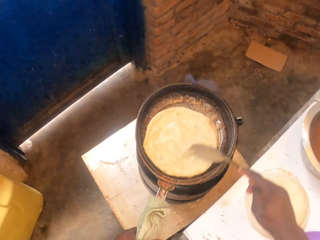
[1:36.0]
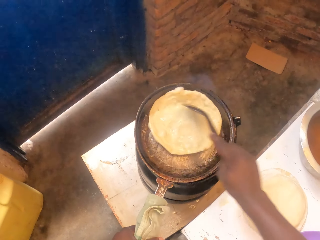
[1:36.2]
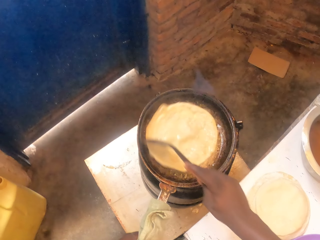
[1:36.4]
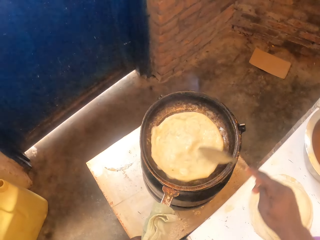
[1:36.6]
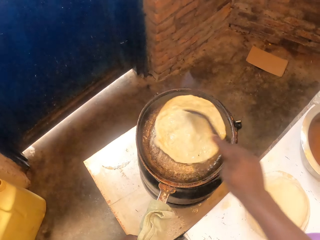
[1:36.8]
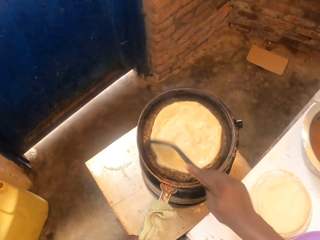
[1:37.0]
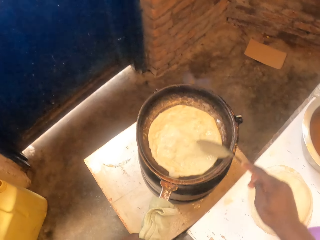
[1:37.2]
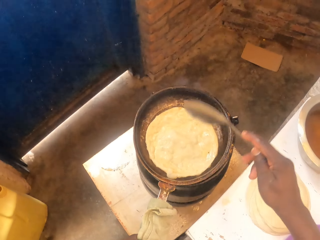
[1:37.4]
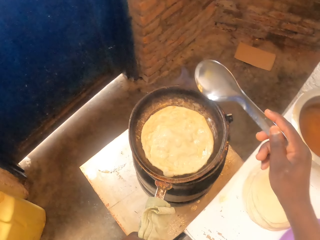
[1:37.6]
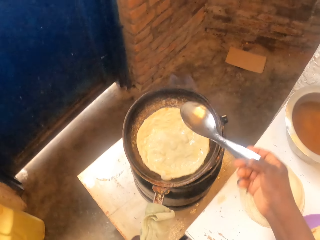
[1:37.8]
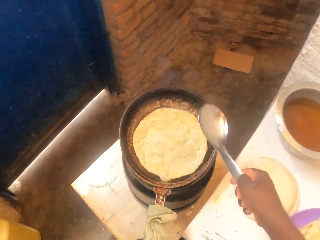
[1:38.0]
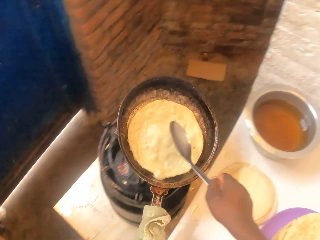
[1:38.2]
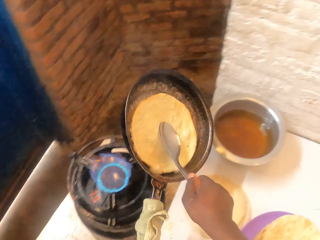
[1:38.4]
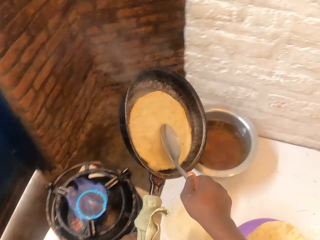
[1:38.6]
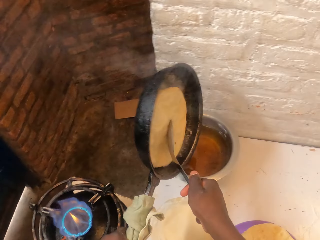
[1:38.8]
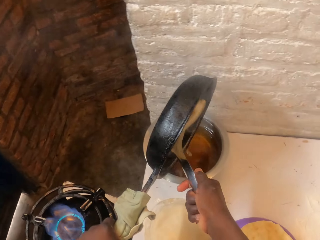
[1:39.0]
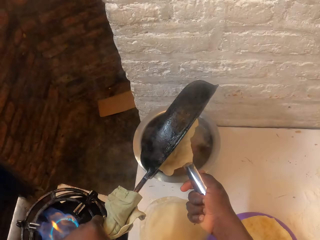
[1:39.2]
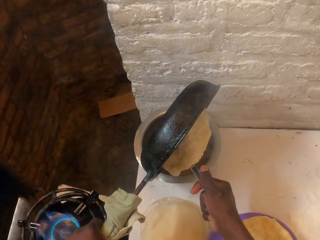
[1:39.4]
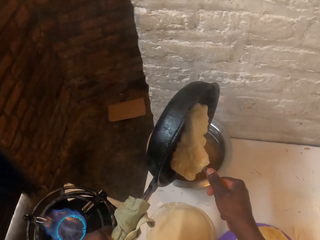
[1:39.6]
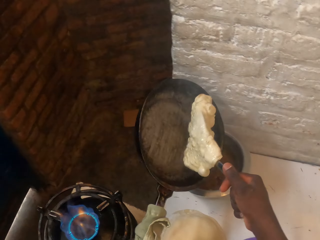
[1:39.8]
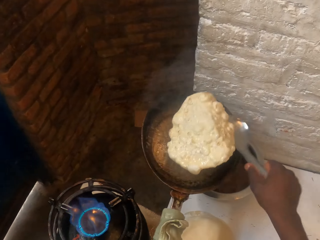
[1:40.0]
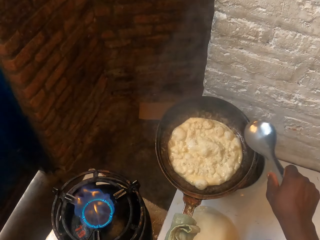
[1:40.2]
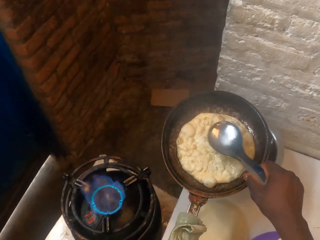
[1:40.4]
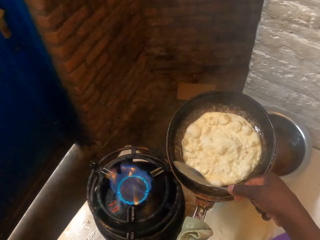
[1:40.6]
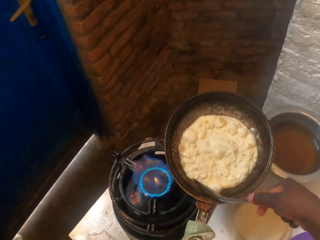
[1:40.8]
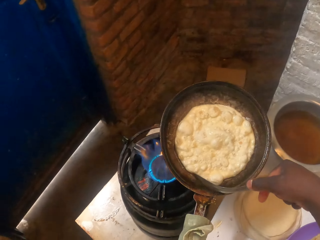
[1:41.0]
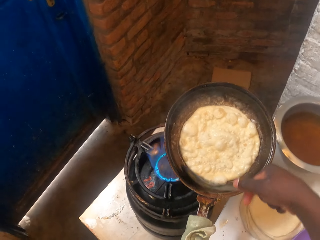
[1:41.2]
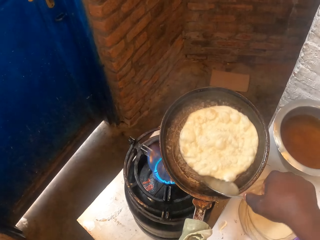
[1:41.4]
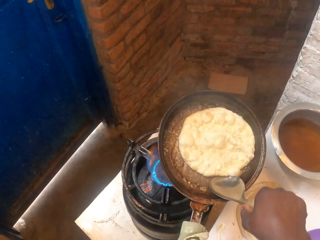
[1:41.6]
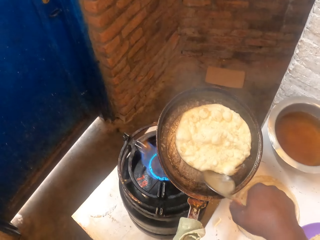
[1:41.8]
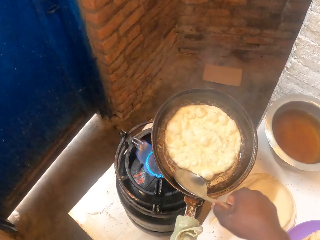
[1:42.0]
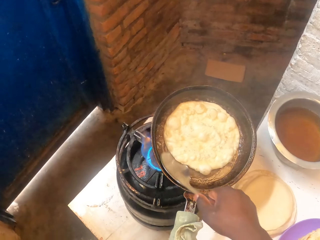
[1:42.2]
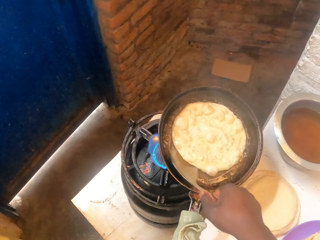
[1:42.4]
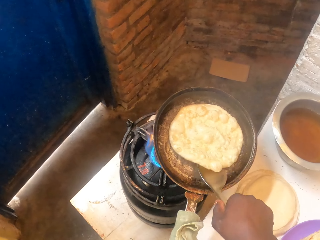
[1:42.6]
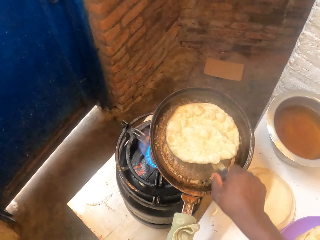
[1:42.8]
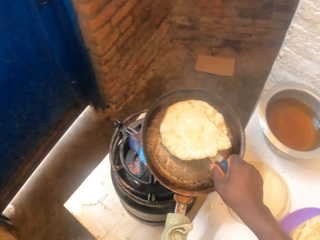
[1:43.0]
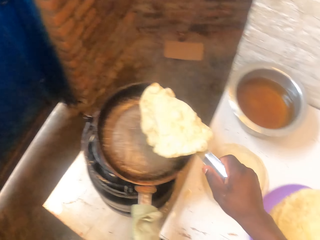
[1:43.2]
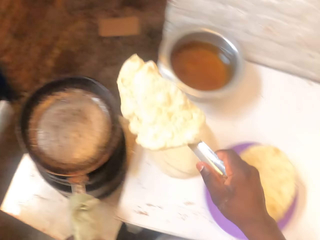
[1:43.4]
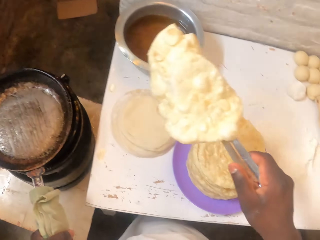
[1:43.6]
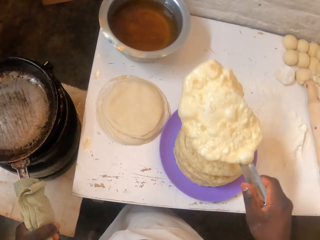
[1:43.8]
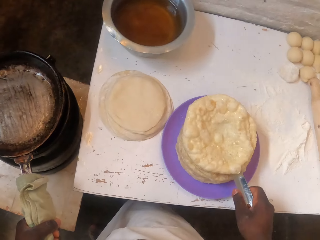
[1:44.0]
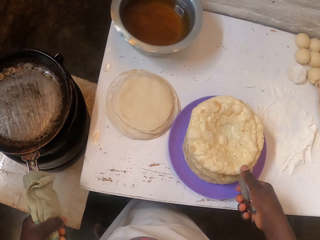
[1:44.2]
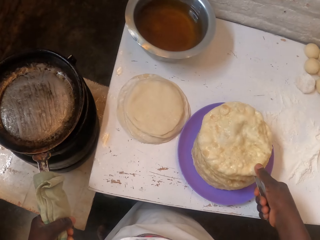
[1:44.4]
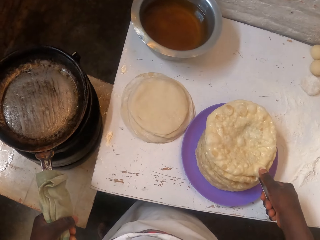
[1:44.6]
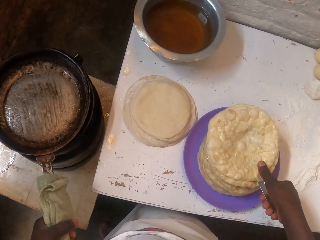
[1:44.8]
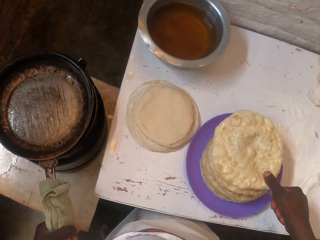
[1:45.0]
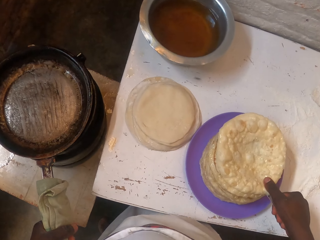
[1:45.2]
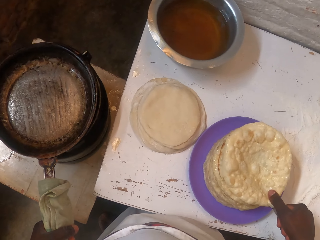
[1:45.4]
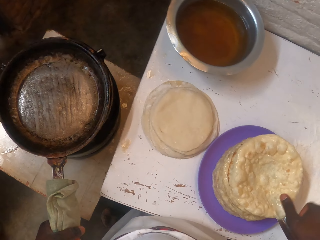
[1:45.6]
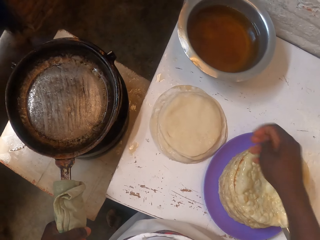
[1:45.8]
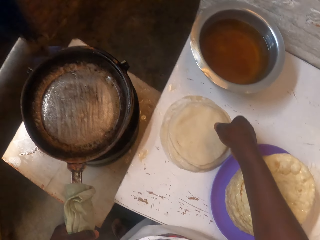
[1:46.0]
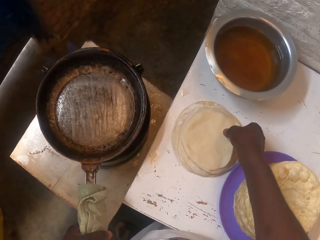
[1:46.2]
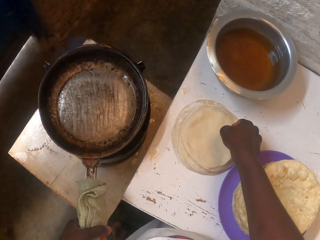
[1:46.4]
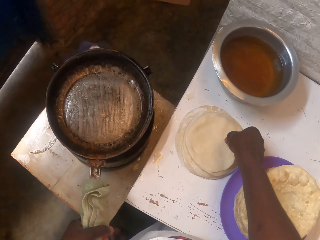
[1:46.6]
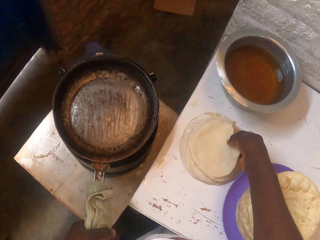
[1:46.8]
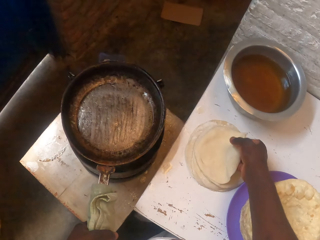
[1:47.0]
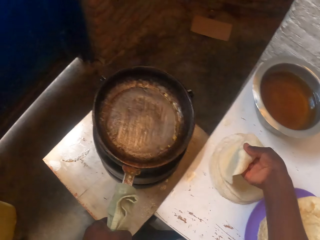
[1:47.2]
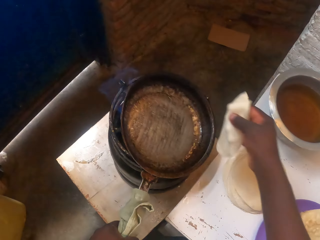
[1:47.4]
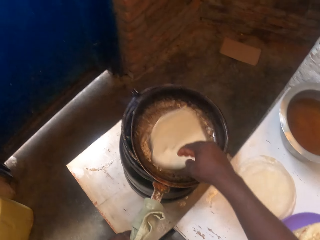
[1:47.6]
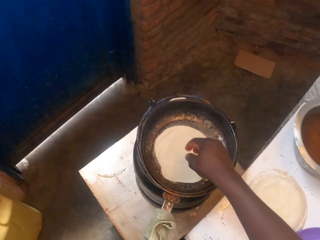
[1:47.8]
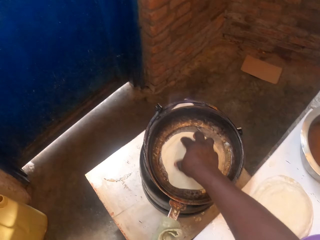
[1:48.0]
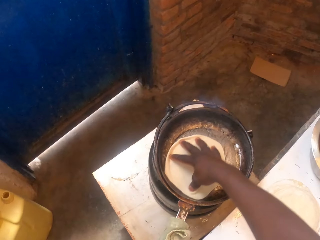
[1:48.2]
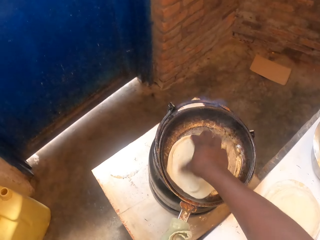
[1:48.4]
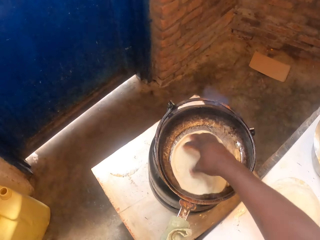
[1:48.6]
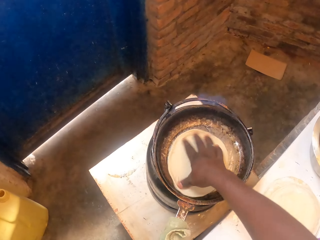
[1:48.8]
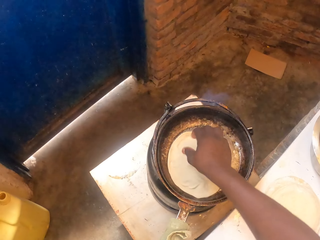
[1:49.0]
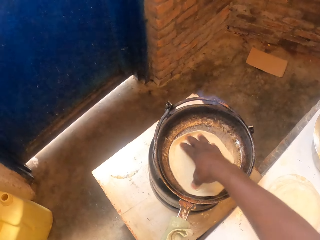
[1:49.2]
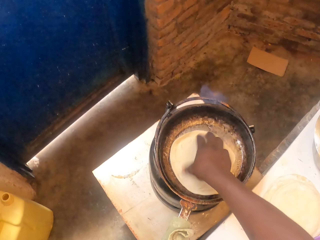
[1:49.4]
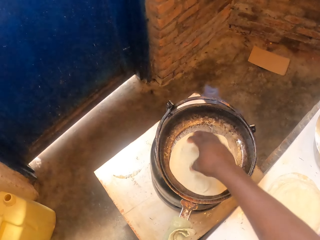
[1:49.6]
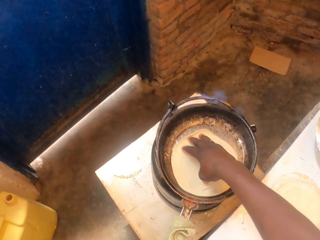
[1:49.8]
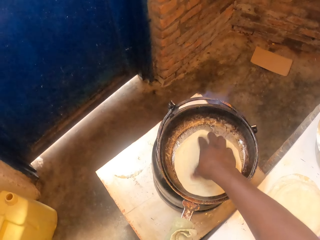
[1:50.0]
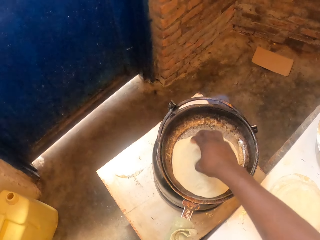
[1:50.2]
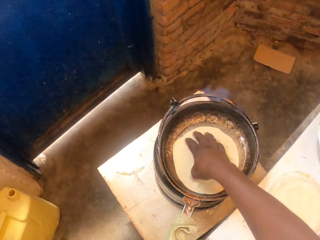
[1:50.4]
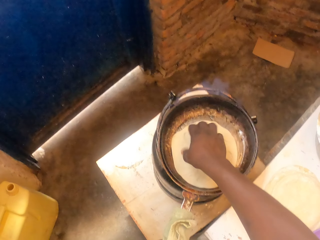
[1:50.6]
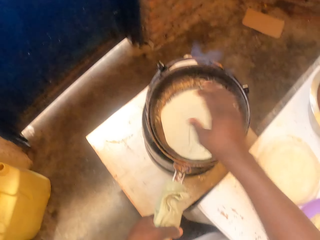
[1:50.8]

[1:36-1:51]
The camera wearer rotates the roti with a serving spoon. They lift up a pan from the gas cylinder and pour the oil into the pot. They flip the roti. They place a flat bread in the pan. They lift up the flat bread from the pan. They put the pan on the gas cylinder. They drop the roti in the plate. They put the spoon in the plate. They pick up a flat bread from the table. They place the flat bread in the pan. They rotate the flat bread in the pan.

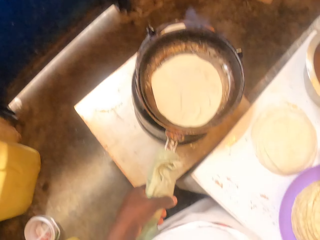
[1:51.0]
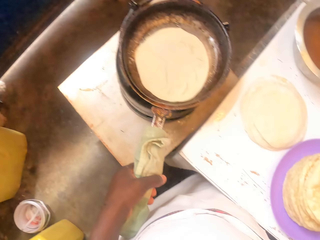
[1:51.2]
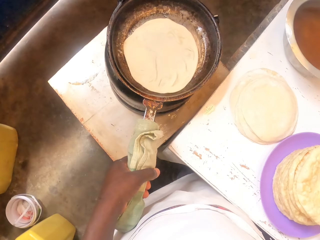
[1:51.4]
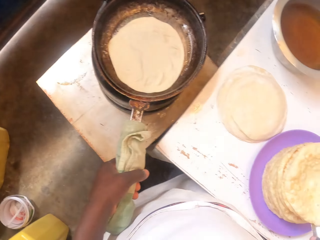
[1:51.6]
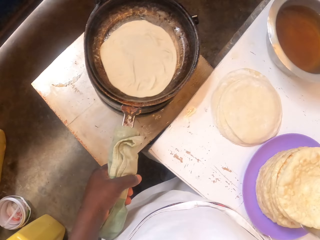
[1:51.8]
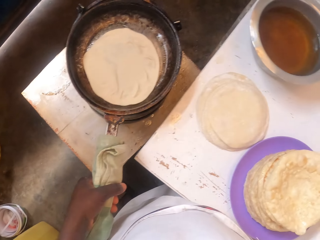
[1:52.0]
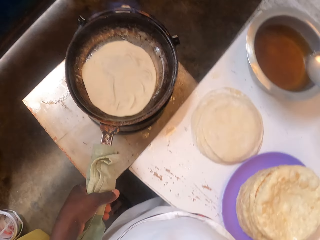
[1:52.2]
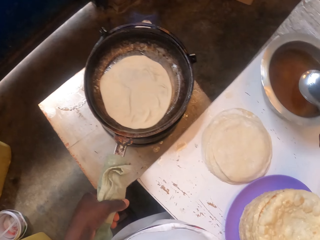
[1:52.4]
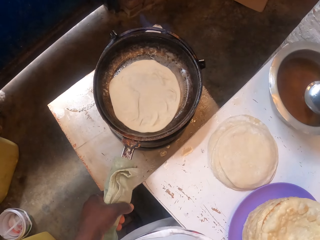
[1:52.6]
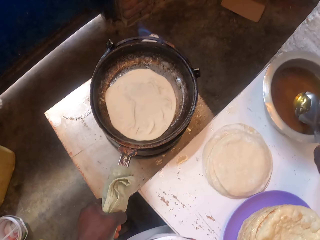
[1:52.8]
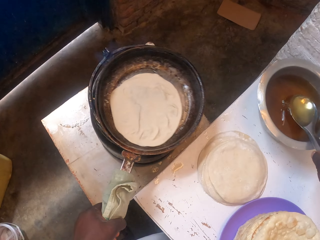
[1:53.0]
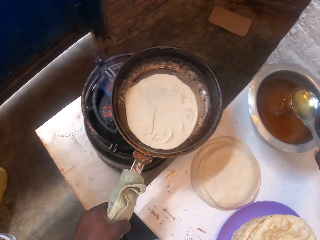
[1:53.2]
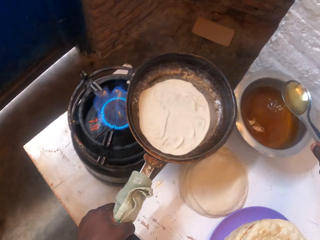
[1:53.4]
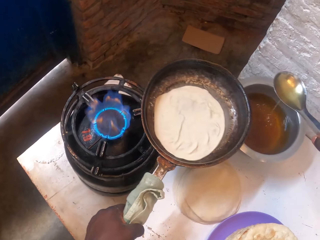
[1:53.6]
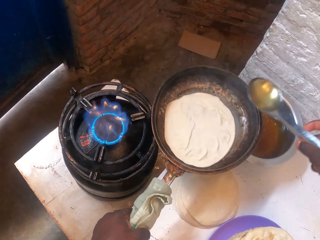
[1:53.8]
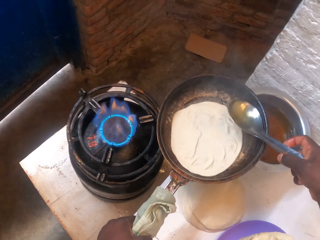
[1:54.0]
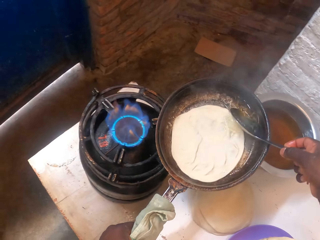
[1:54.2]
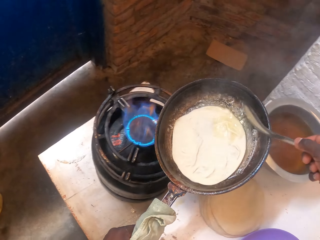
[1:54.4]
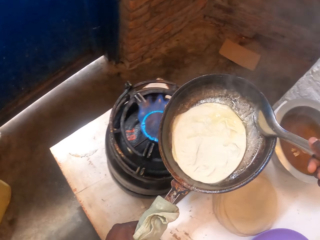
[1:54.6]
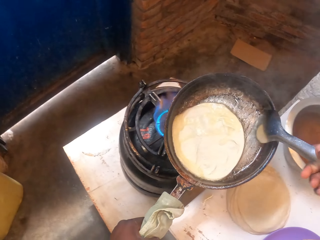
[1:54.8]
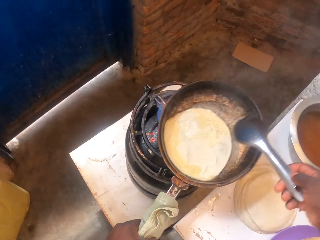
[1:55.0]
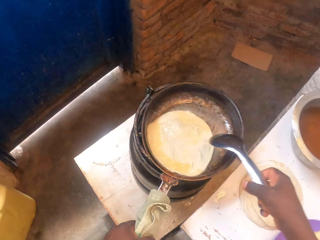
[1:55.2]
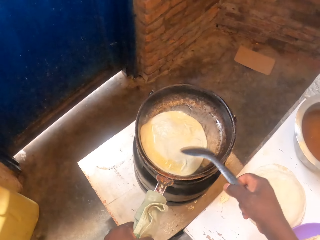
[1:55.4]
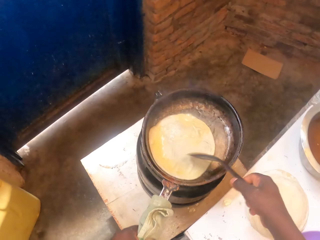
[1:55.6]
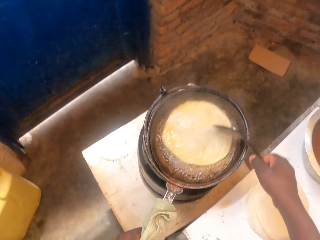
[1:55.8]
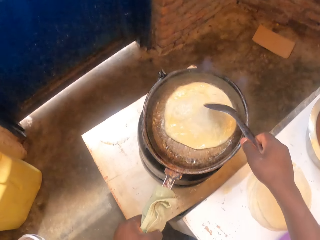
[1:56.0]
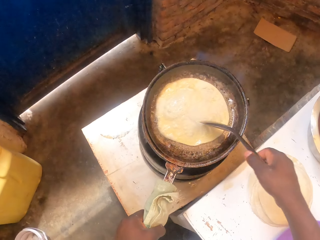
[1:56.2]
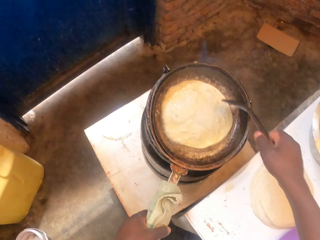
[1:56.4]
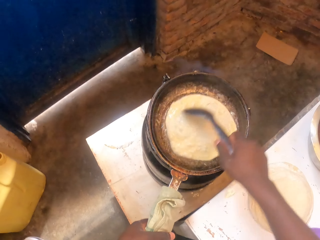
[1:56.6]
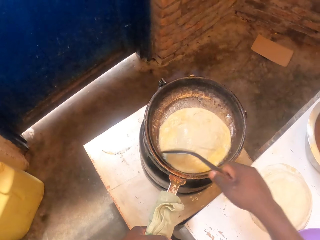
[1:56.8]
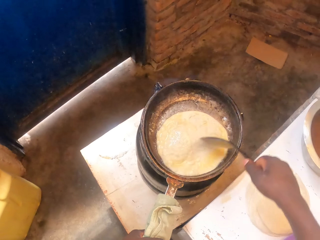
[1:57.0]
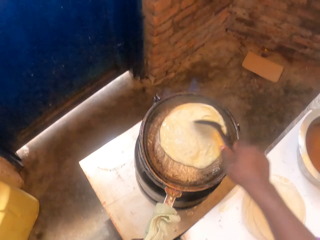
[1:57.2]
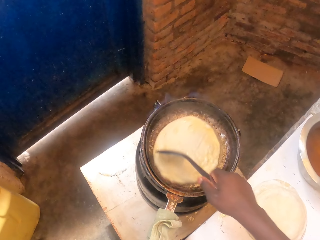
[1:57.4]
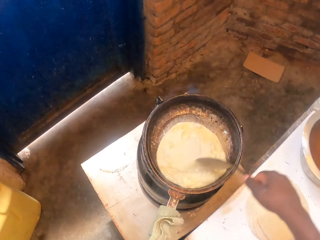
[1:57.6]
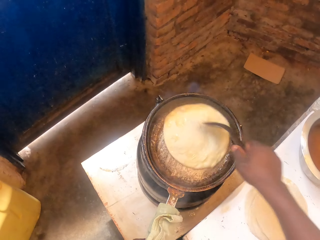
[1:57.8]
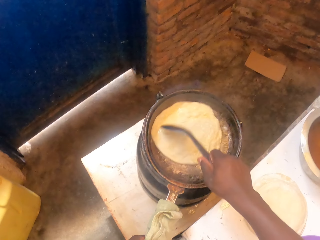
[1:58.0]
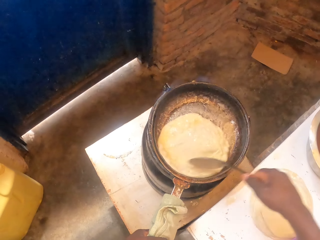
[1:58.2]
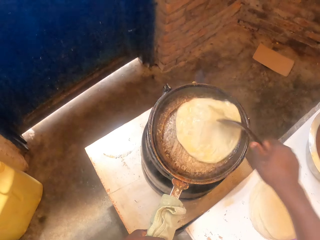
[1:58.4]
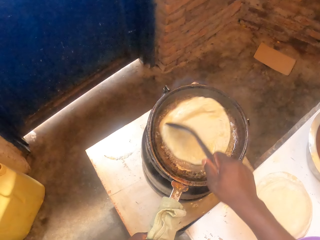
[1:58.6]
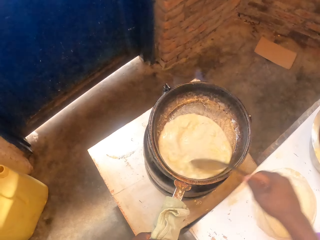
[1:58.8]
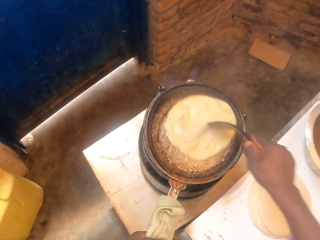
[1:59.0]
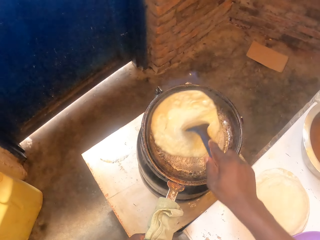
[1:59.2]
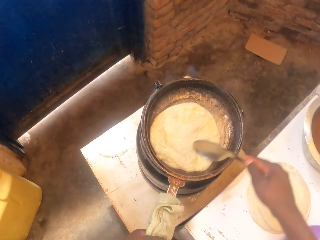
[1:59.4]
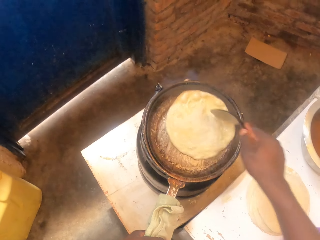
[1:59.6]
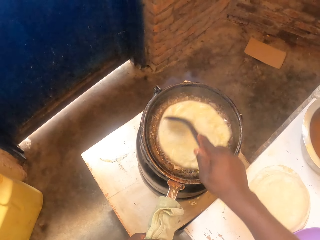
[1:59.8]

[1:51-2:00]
The camera wearer takes a serving spoon from the plate. They fetch oil with the spoon from the cooking pot. They lift up a pan from the gas cylinder and pour the oil into the pot. They rotate a flat bread in the pan. They put the pan on the gas cylinder.
